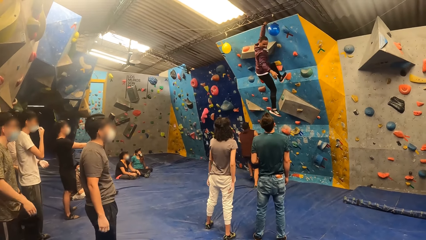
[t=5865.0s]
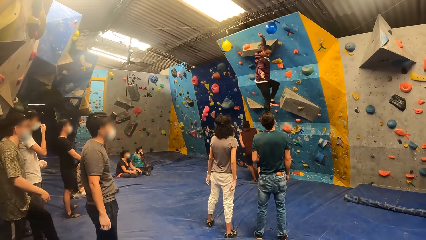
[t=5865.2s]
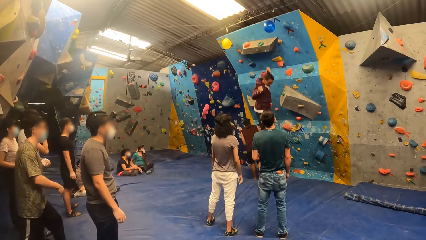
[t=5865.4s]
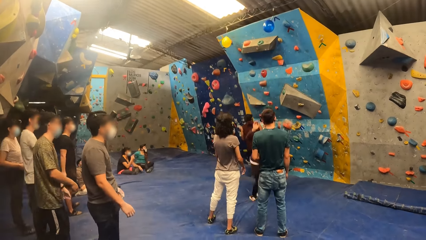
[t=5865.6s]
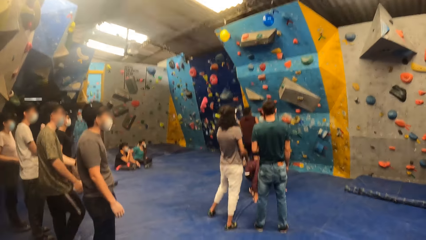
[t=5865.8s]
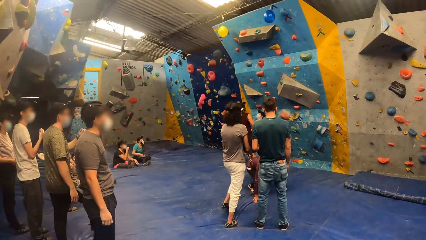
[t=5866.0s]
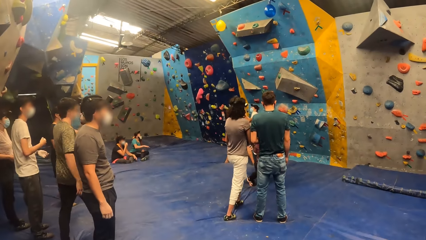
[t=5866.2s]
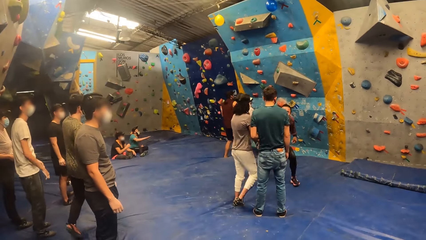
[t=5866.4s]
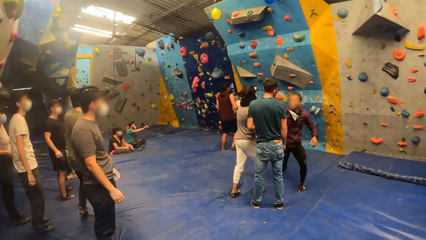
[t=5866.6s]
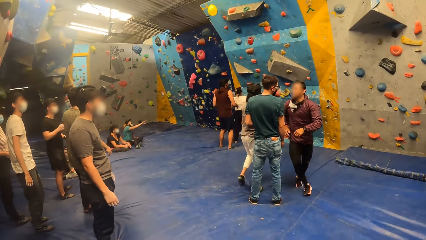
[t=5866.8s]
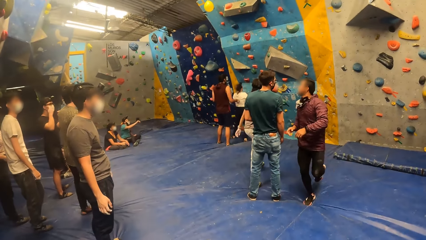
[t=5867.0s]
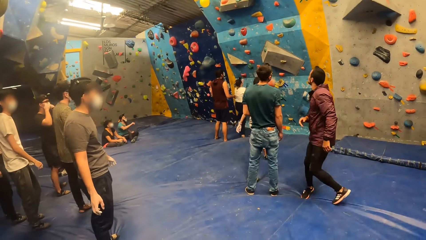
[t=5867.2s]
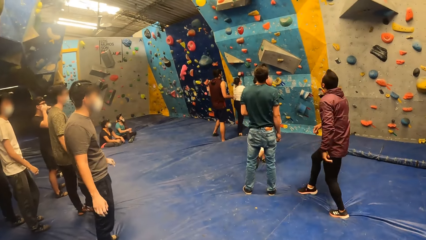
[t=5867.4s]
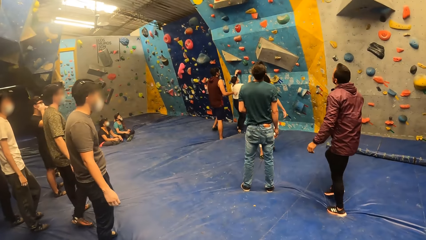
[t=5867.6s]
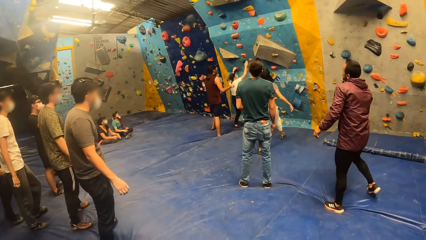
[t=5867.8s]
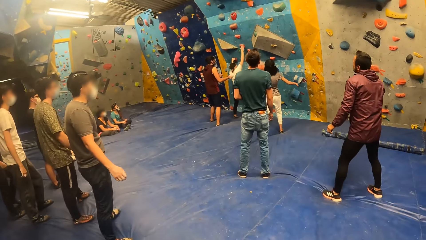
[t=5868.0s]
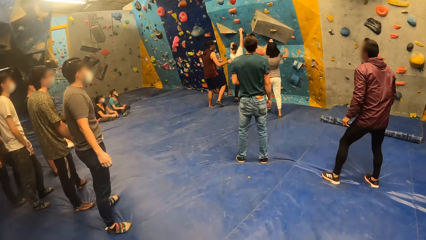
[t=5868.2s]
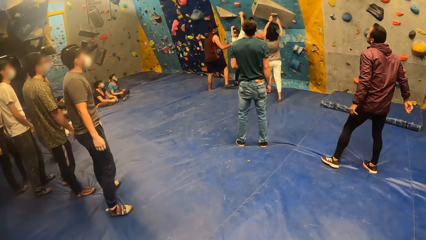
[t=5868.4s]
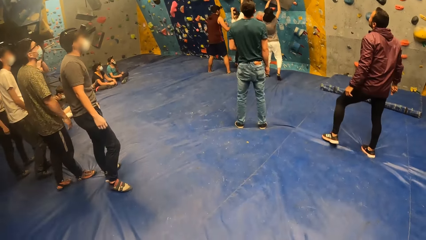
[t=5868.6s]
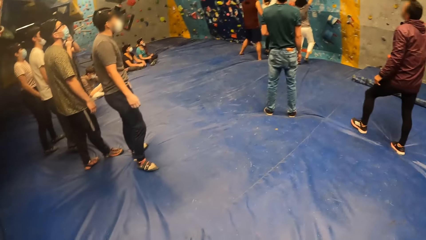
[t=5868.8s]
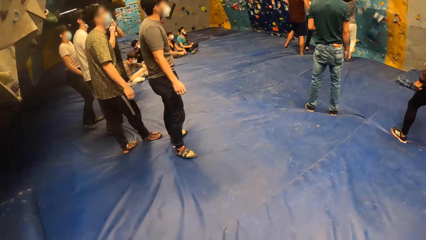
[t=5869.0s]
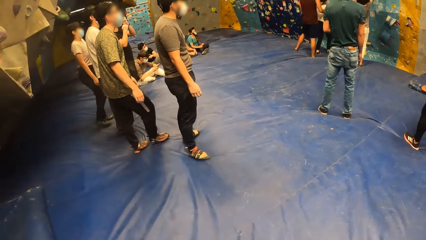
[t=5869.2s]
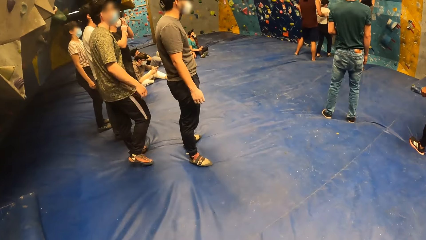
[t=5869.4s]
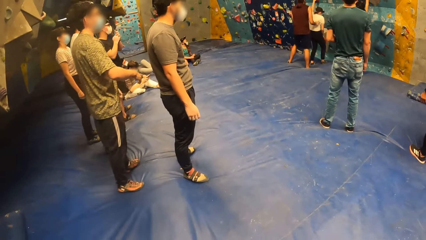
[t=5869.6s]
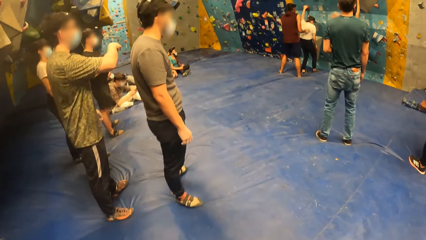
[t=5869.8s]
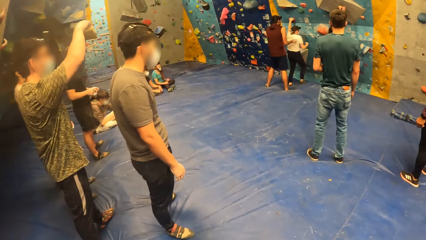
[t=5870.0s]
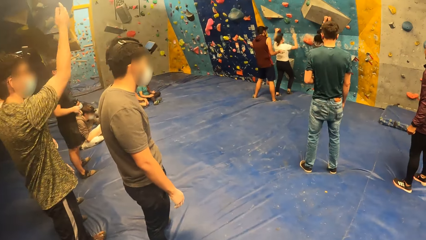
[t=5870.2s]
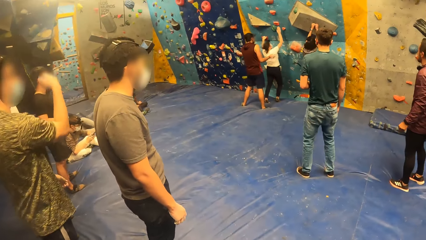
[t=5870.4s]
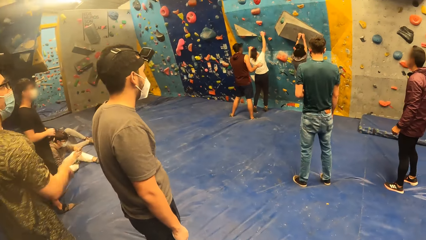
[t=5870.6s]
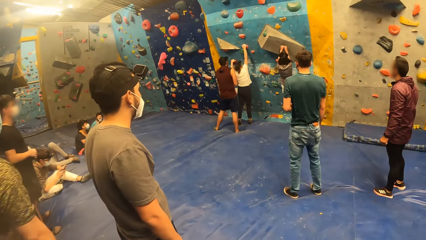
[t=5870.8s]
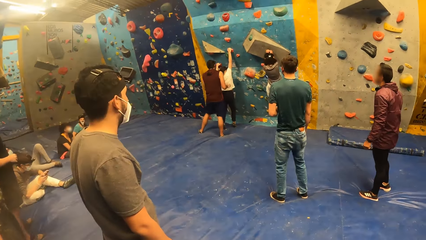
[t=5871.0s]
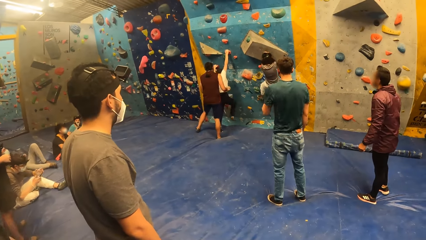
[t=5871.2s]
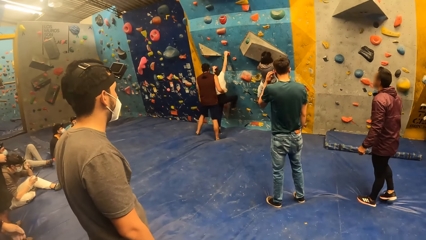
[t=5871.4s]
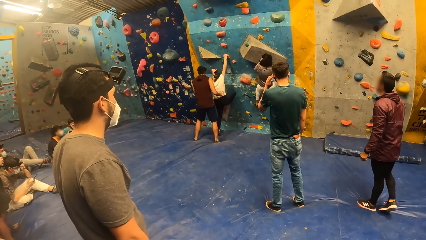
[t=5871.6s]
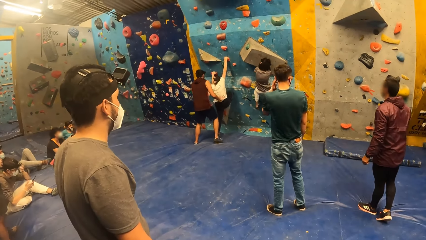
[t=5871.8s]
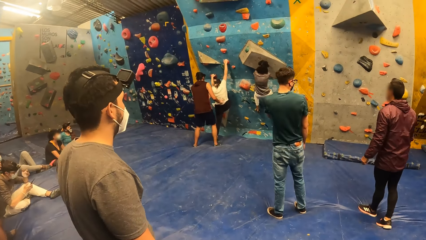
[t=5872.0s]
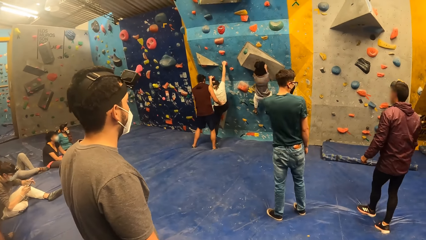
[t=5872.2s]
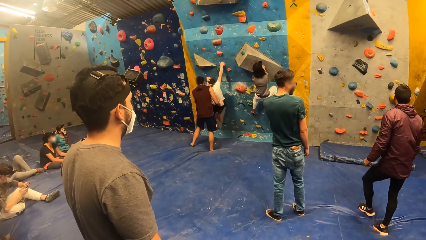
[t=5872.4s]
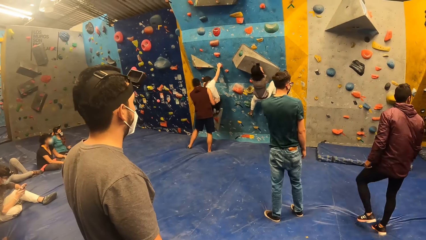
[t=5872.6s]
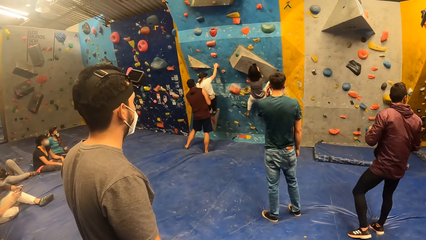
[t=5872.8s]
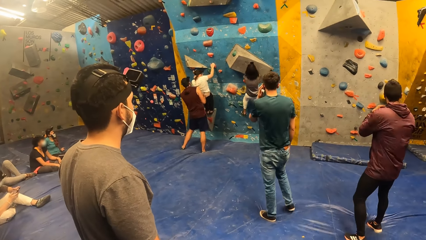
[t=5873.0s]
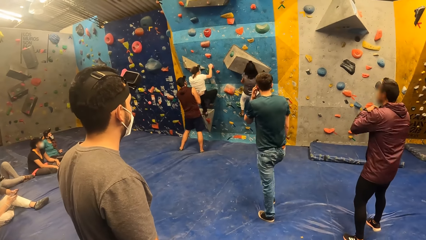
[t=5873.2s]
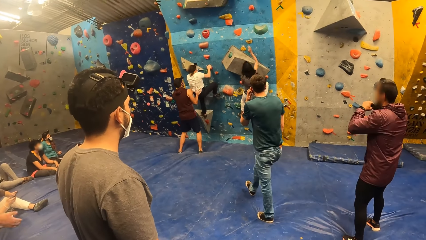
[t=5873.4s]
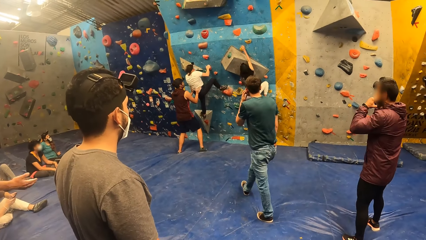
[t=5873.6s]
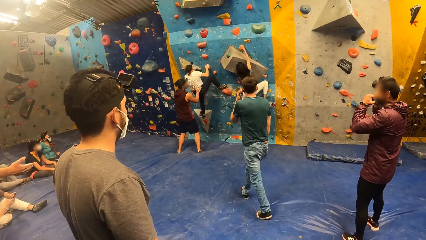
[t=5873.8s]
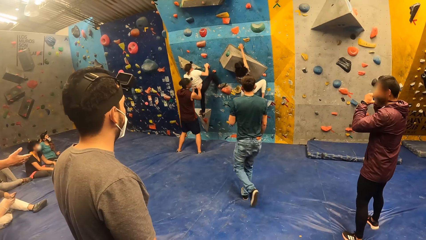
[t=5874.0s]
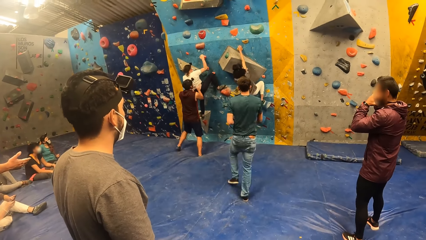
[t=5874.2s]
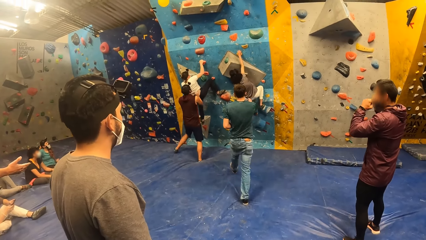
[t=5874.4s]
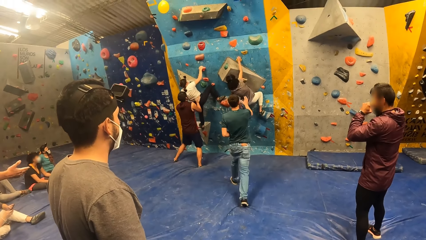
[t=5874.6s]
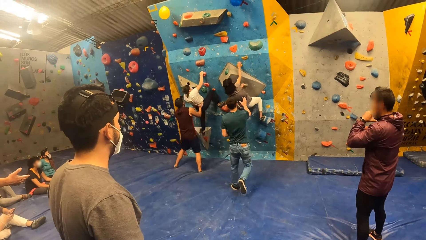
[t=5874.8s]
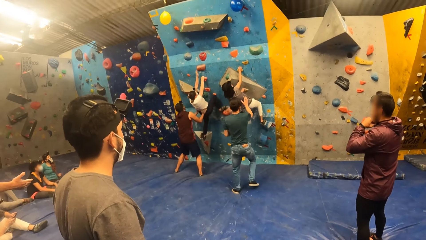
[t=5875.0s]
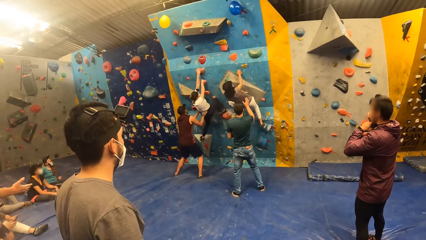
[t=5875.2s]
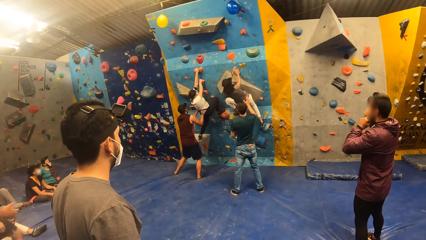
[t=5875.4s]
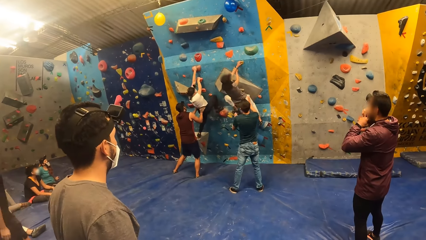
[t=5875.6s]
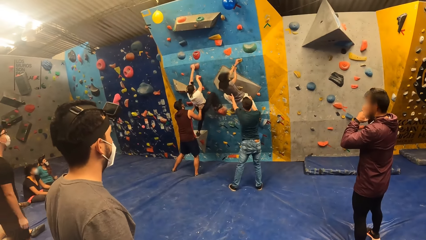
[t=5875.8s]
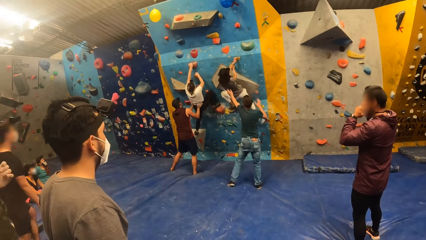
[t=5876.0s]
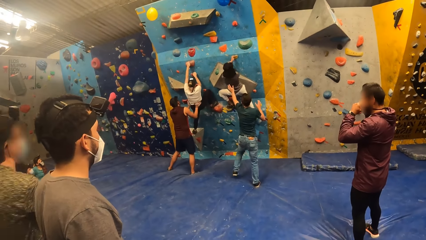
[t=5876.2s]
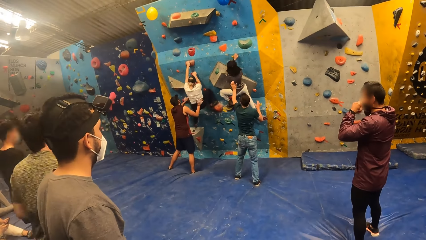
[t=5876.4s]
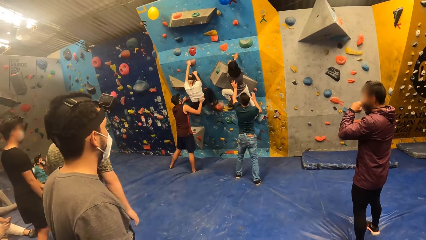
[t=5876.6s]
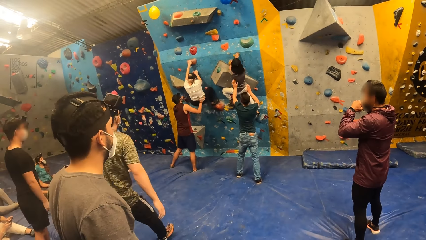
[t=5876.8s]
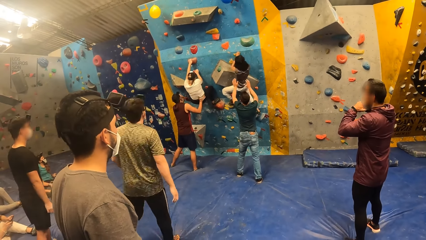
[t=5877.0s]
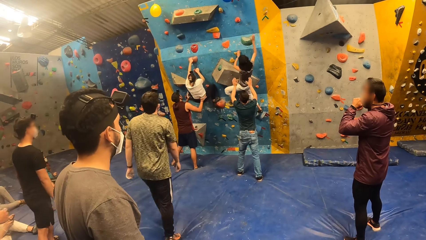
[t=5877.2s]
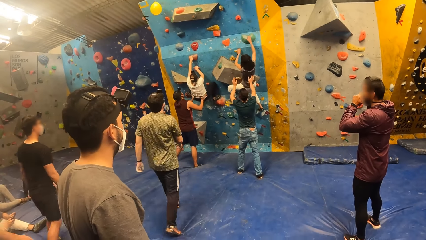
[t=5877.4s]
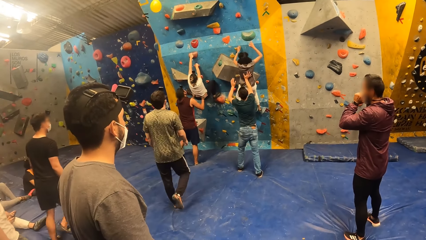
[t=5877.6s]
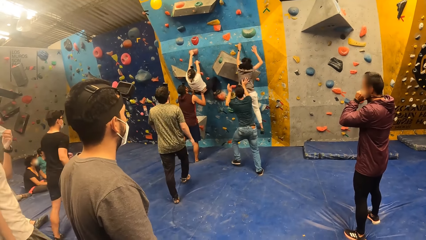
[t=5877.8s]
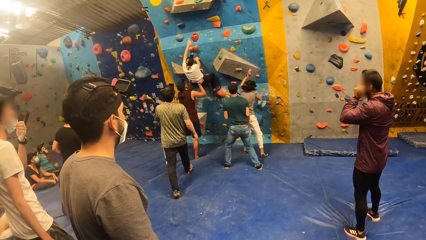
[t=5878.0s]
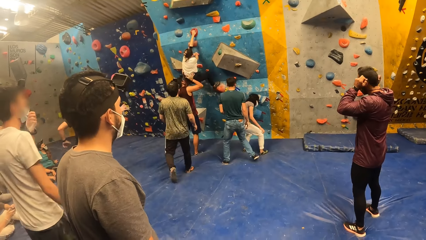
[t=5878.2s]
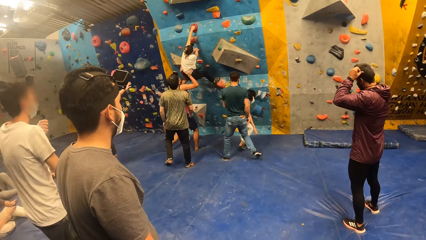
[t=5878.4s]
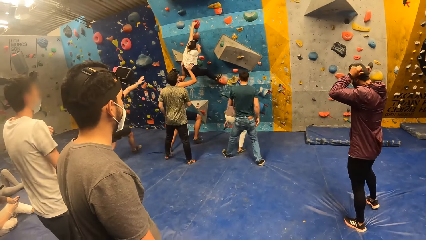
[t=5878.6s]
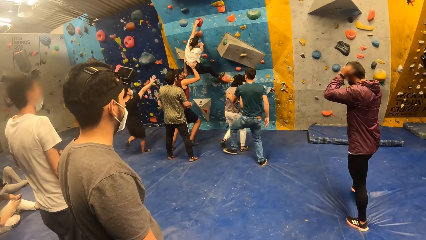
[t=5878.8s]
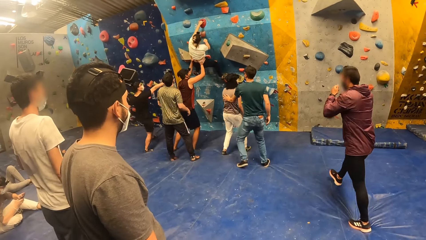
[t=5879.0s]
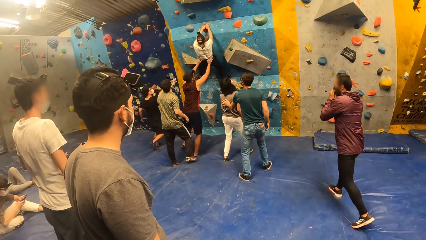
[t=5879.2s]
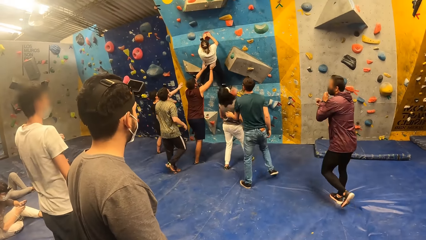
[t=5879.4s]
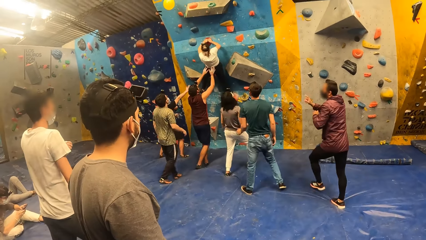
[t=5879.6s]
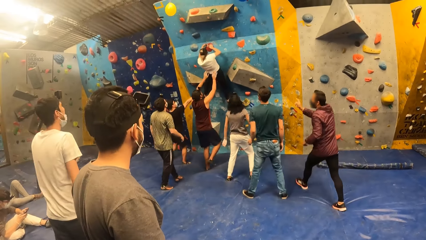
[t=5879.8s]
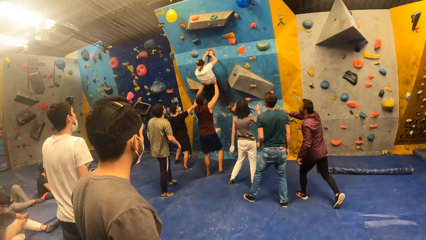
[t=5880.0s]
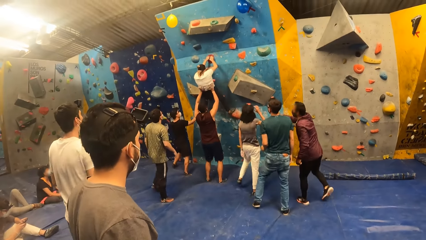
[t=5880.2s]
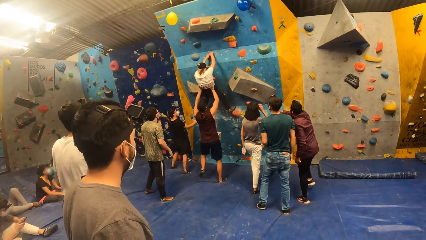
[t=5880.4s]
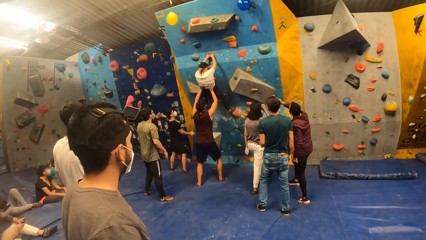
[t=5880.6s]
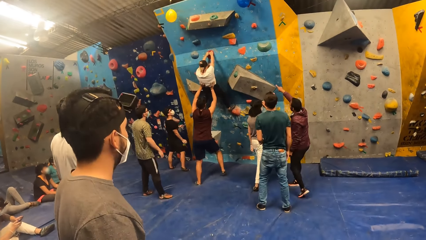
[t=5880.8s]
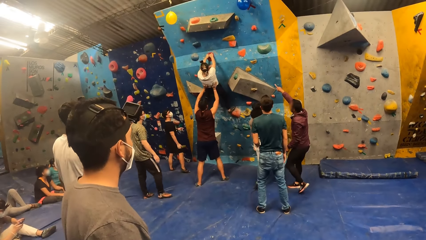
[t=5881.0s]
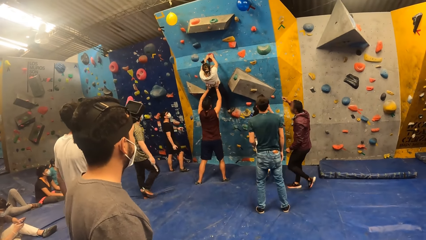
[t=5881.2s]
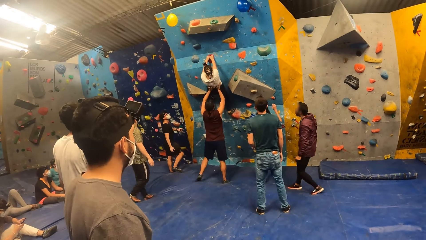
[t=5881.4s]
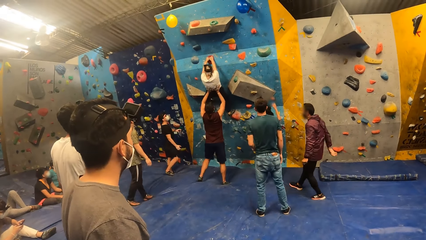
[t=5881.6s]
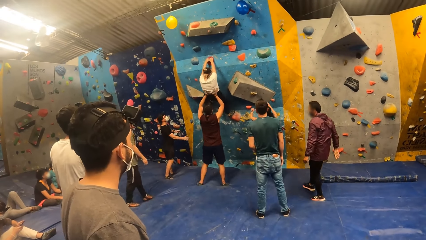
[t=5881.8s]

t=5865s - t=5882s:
The woman climbs a wall with both hands and legs and jumps down from the wall on a foam.
